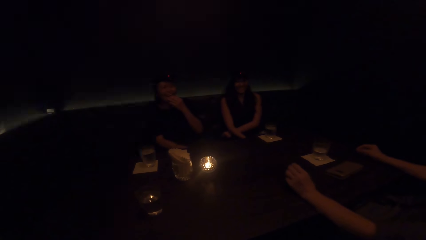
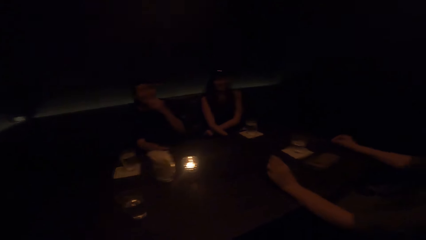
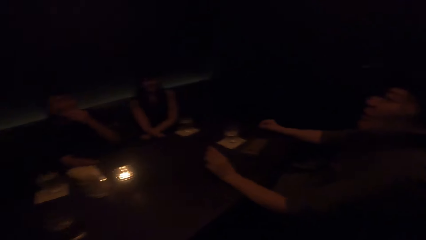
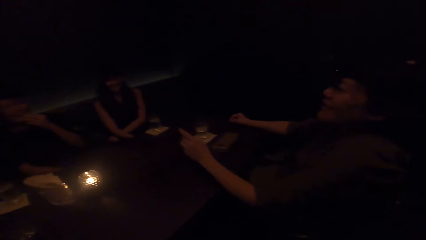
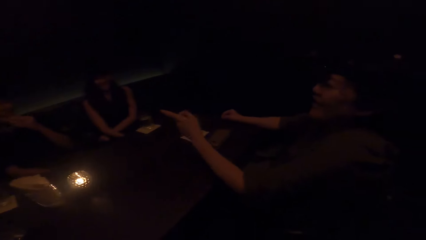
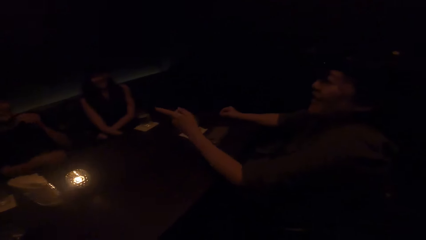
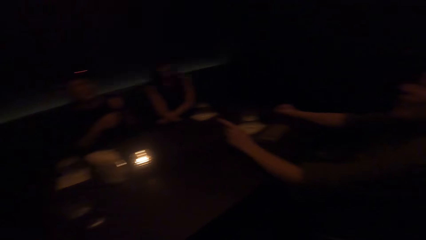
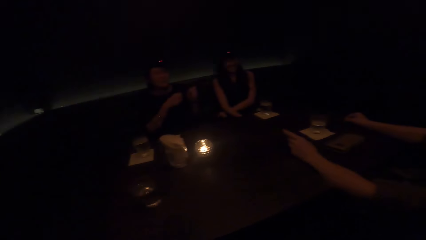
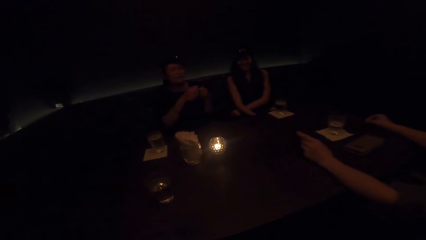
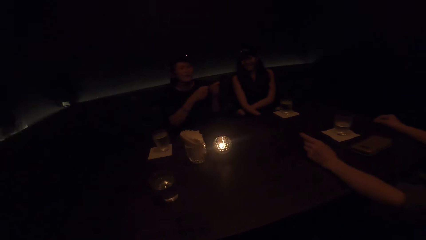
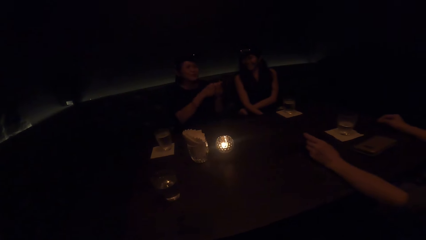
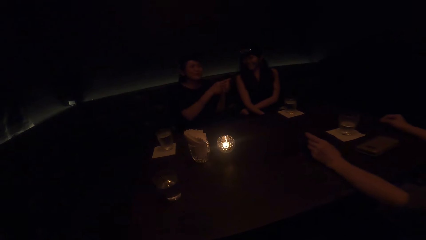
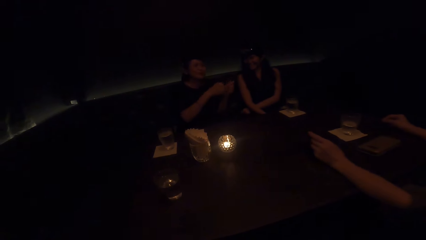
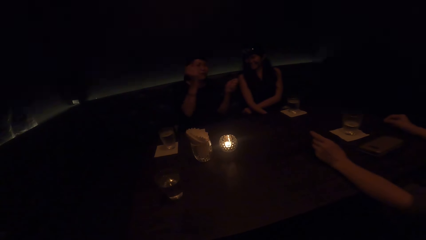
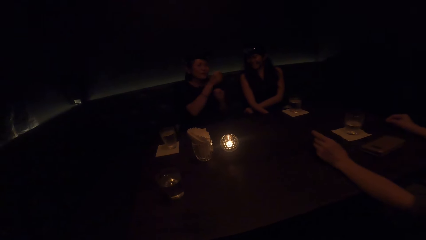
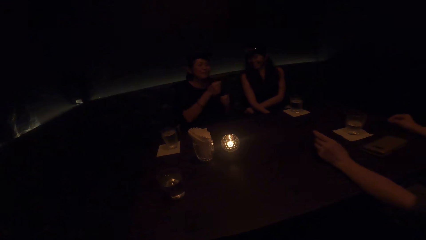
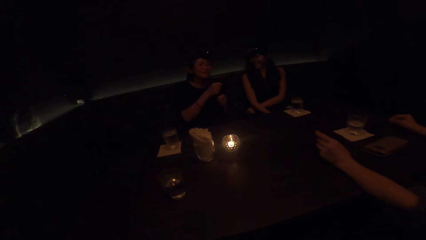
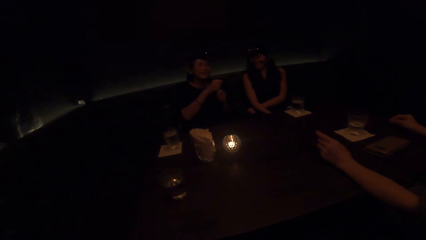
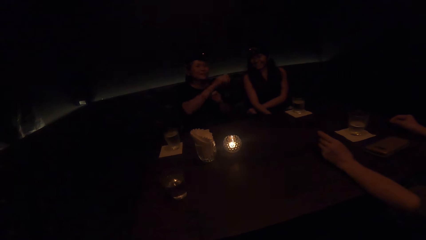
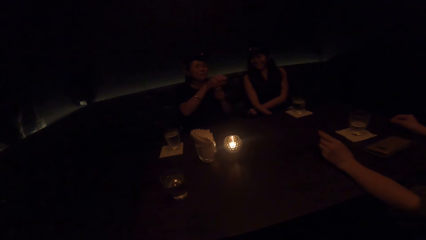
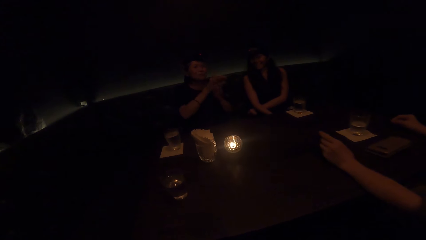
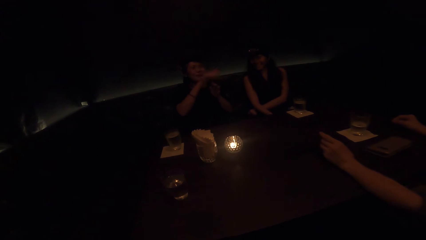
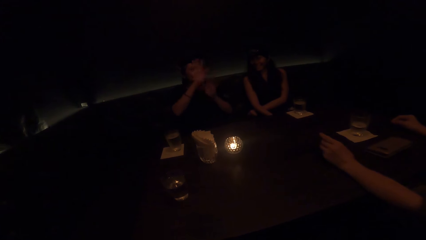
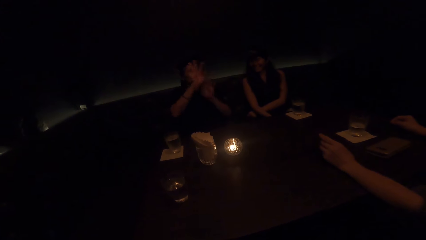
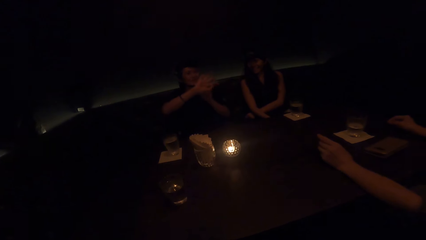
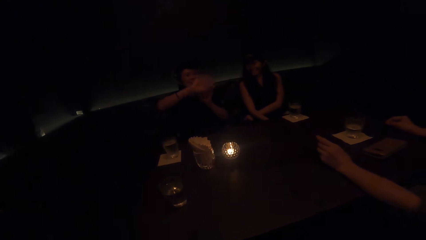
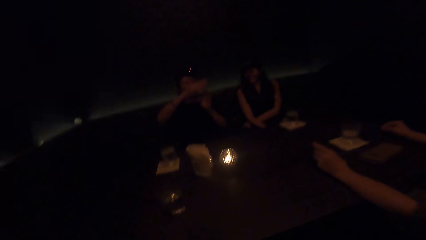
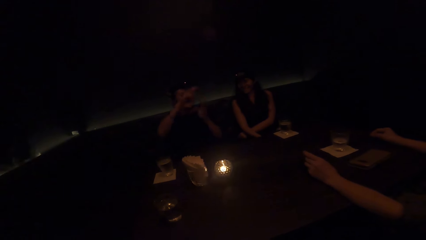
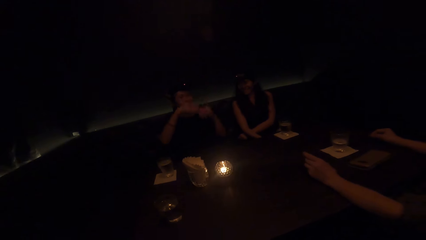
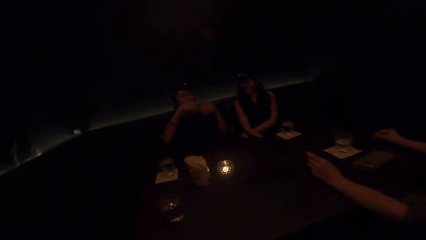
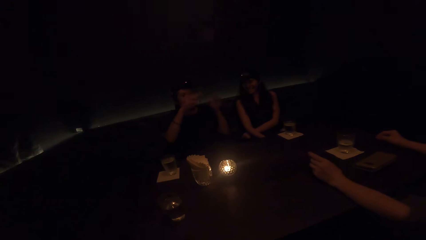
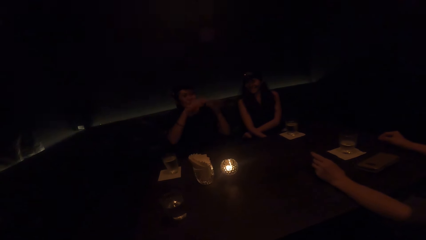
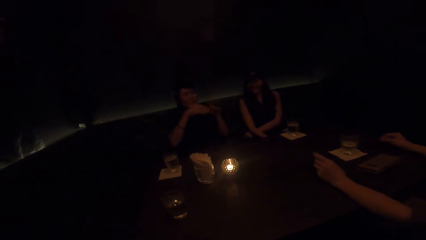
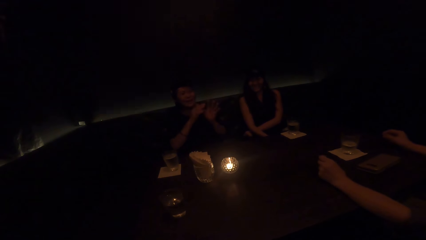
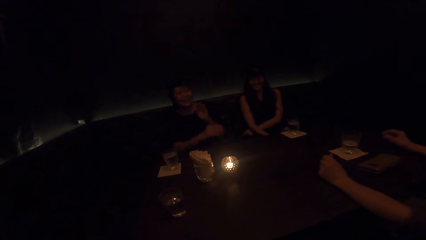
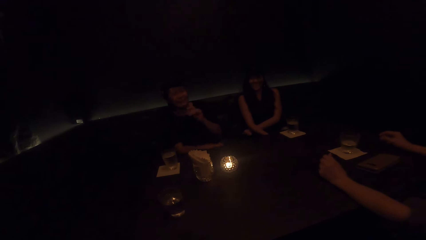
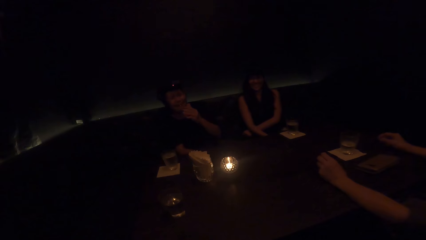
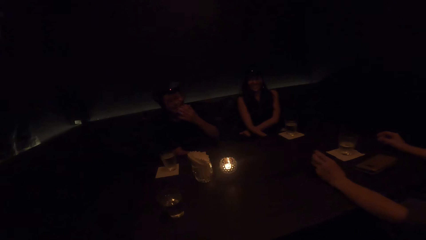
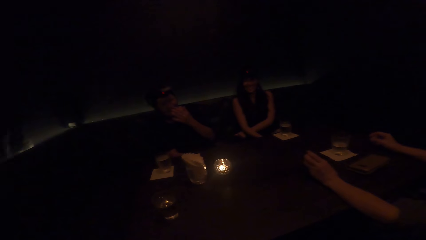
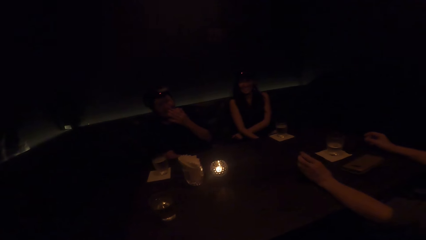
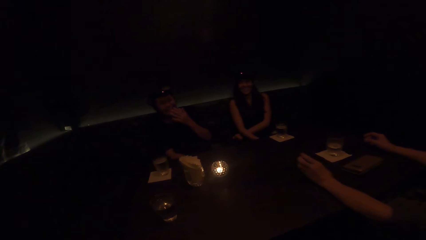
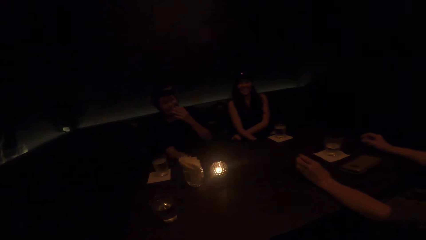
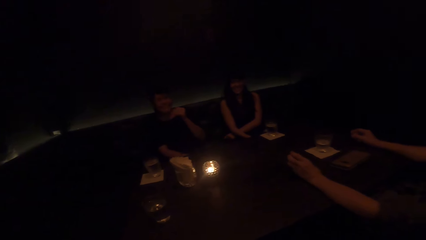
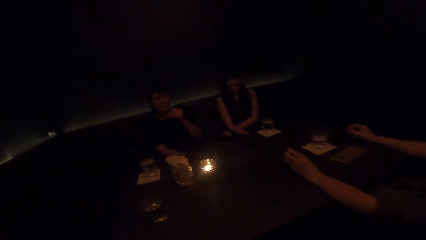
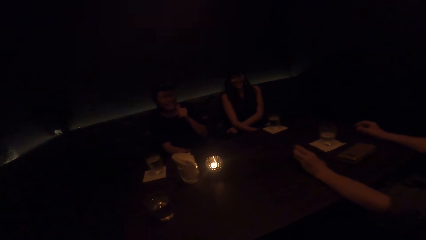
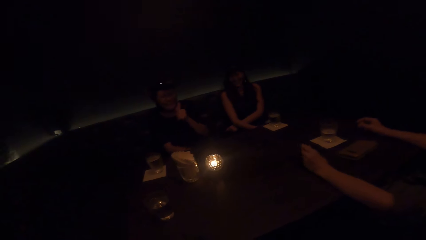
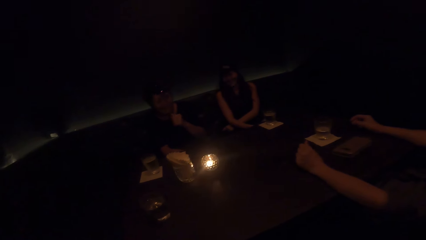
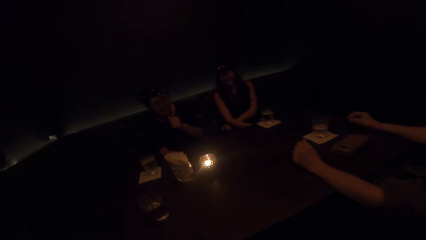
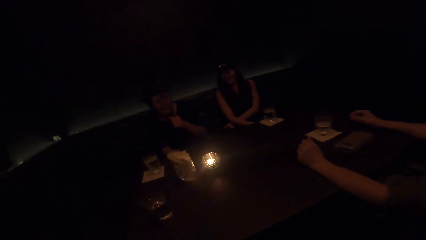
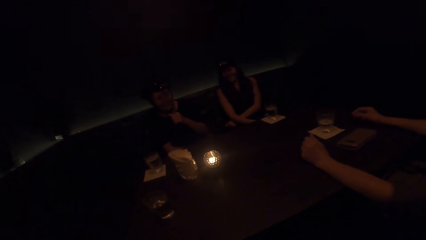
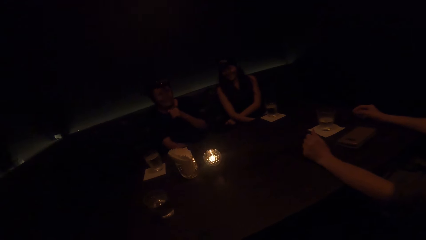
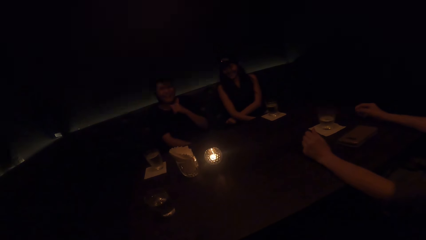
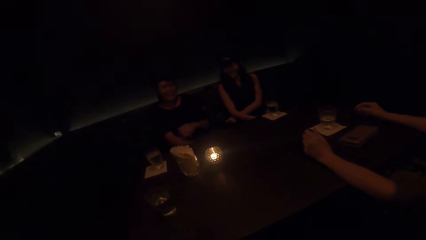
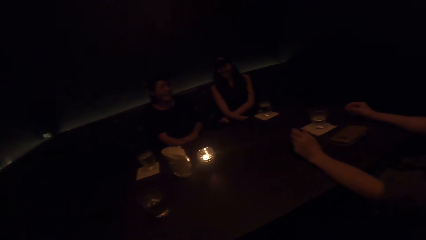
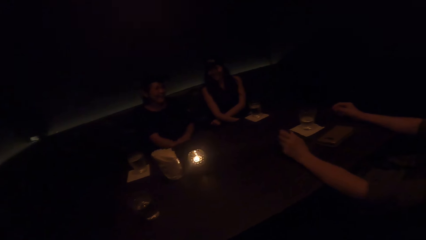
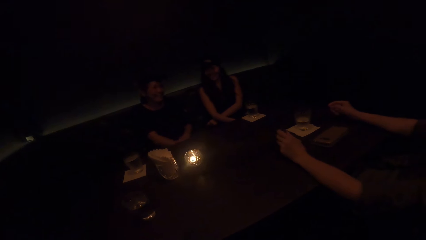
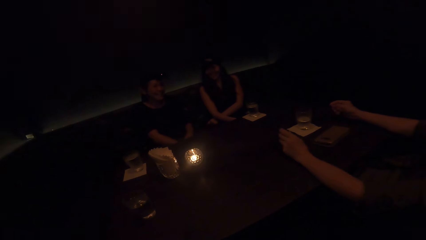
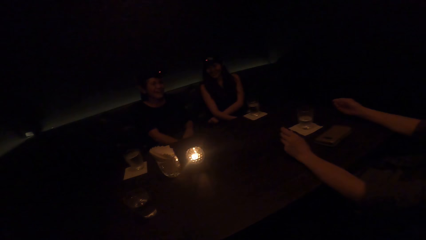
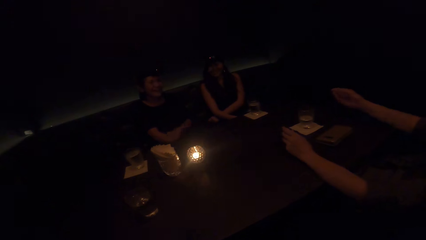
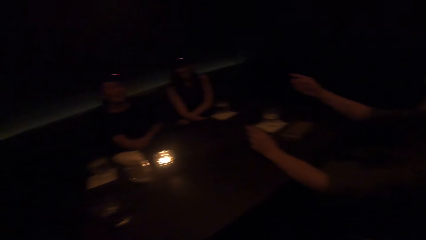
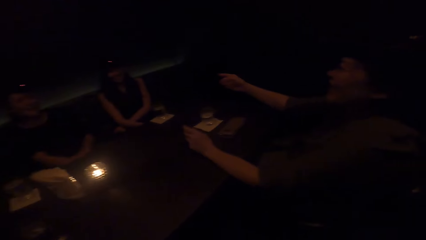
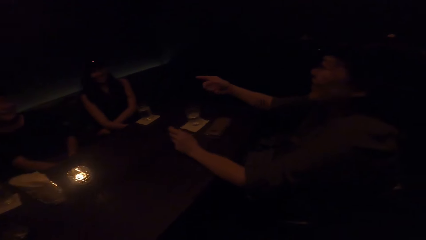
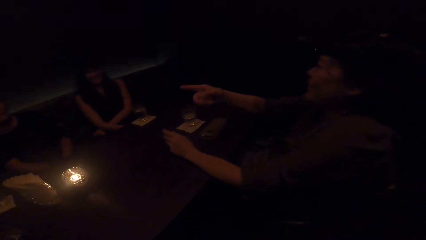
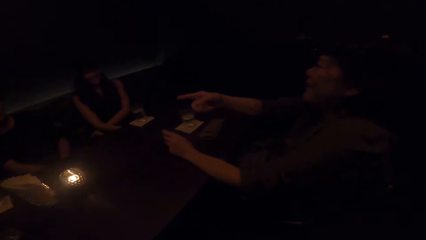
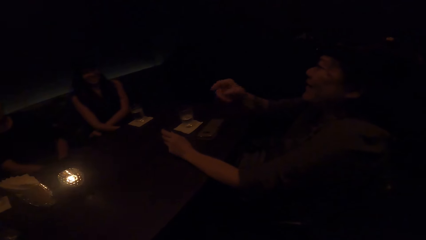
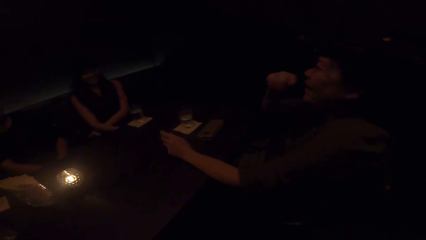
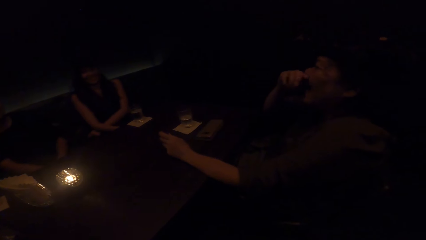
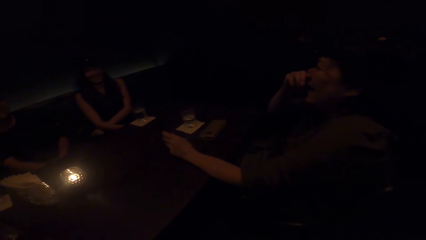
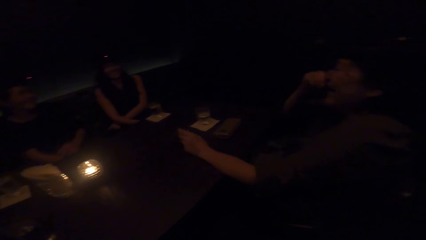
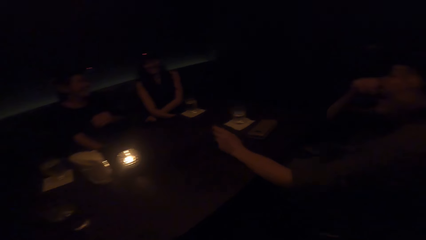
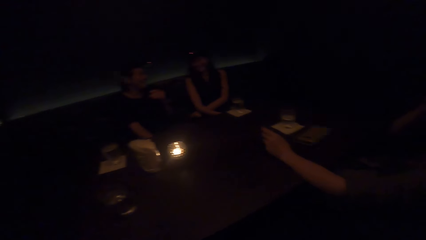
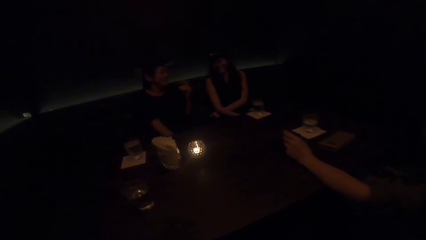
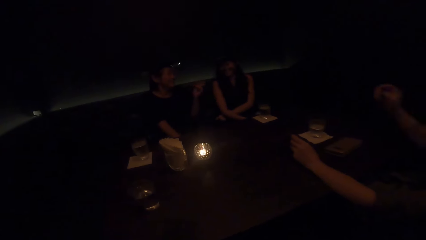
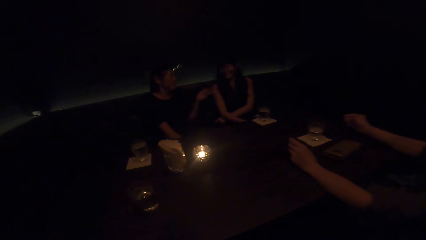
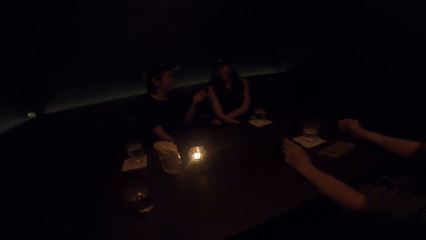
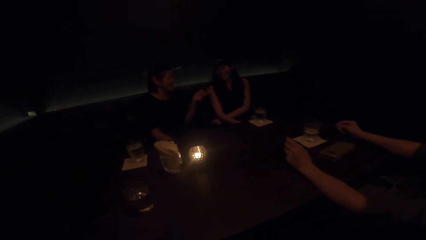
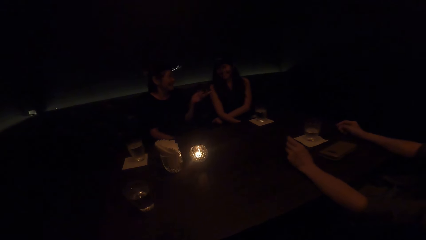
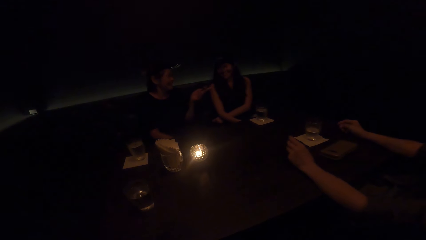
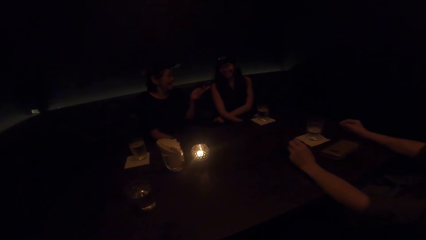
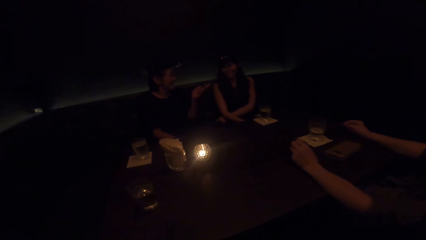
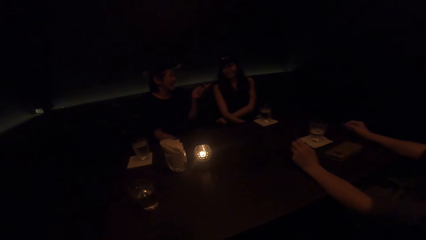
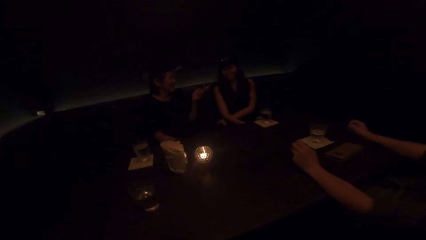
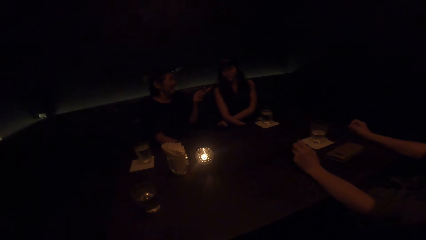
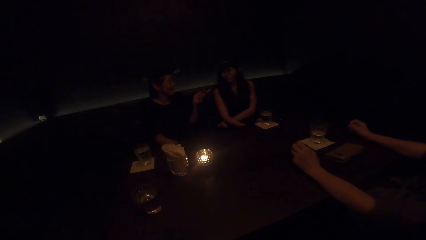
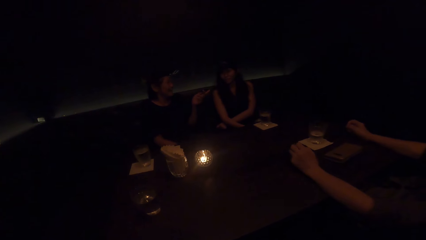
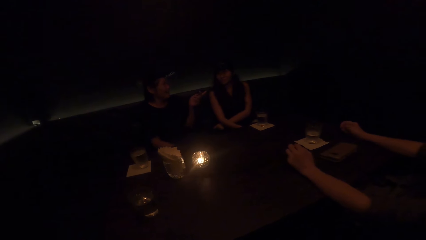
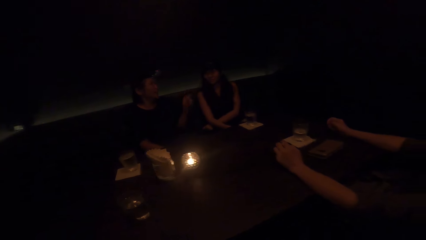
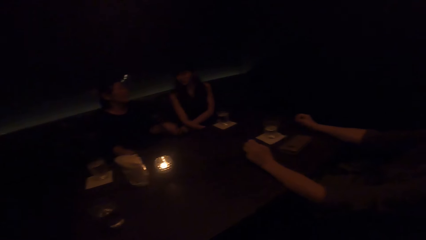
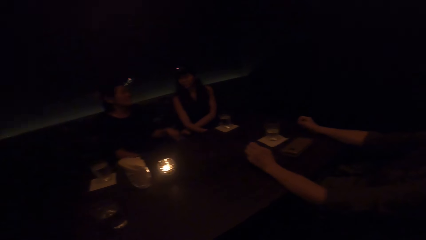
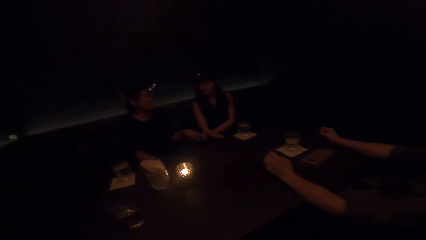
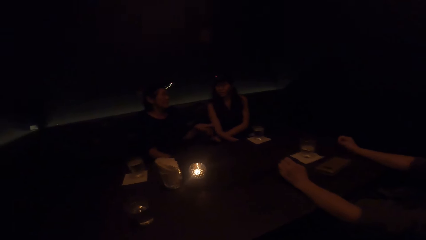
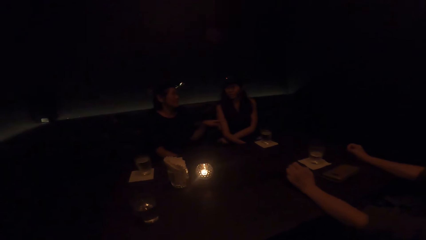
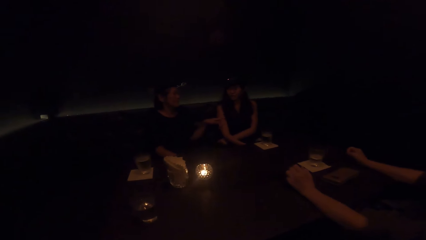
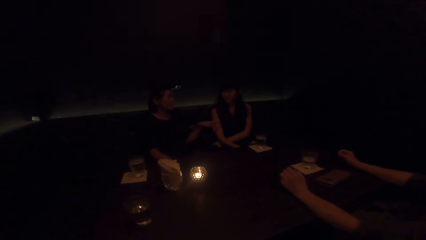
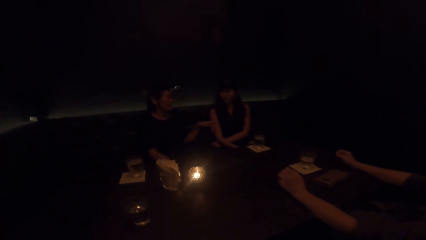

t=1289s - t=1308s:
A woman stops demonstrating with both hands. Another woman converses and points her finger. The first woman demonstrates with both hands. The first woman rotates her hands. A third woman laughs. The first woman stops demonstrating with both hands. The camera wearer laughs. The second woman interacts with the first woman. The second woman converses and raises her right hand to her face. The first woman points her finger at the third woman. The second woman brings her right hand down. The first woman interacts with the third woman. The third woman converses.
